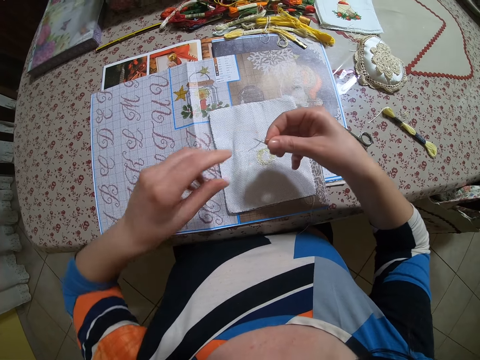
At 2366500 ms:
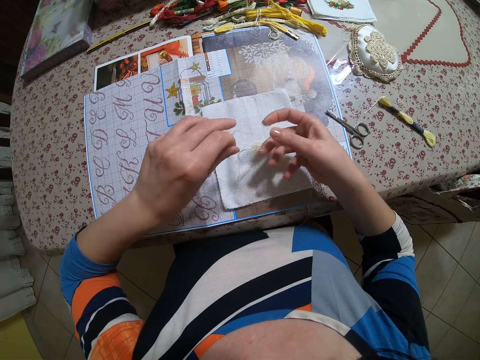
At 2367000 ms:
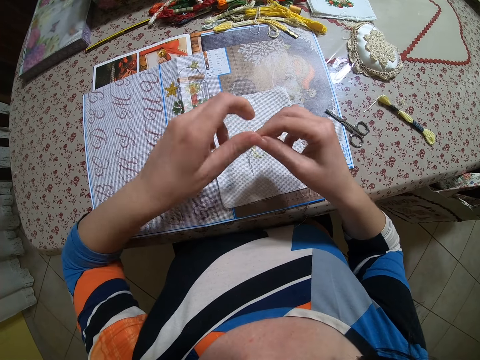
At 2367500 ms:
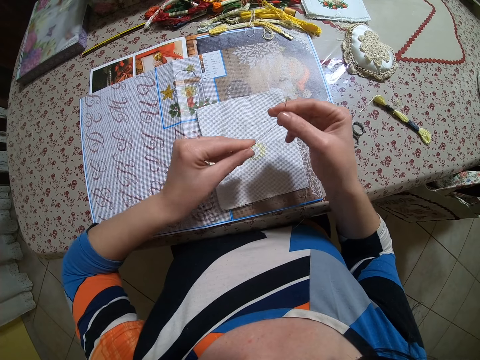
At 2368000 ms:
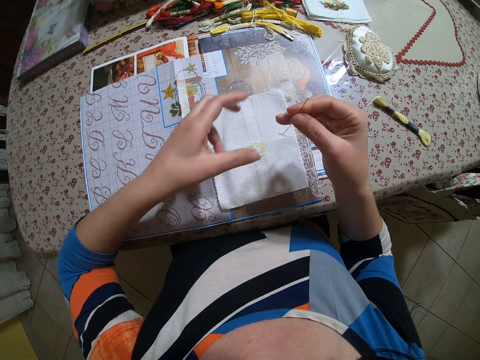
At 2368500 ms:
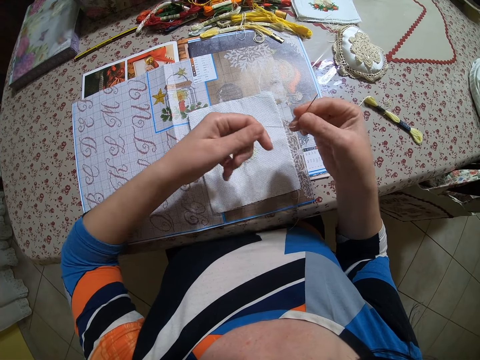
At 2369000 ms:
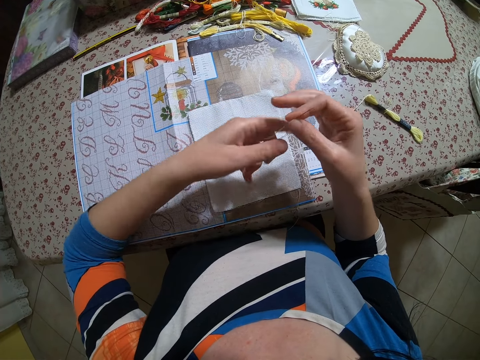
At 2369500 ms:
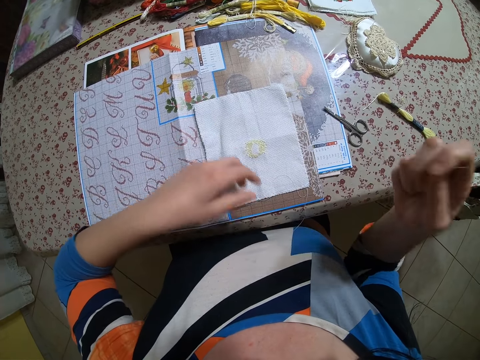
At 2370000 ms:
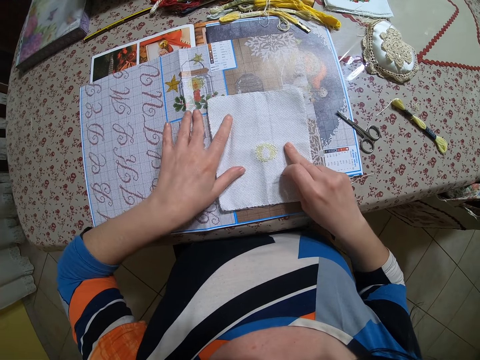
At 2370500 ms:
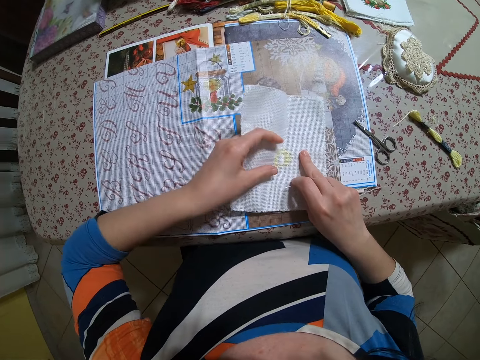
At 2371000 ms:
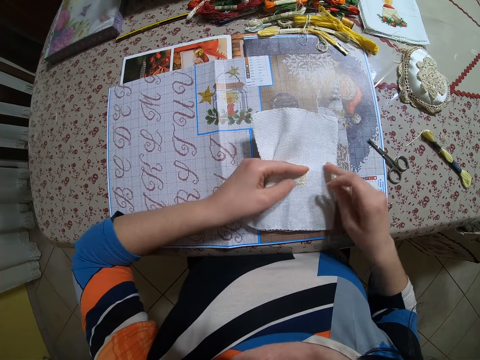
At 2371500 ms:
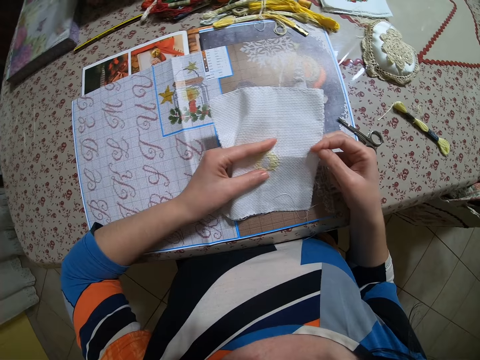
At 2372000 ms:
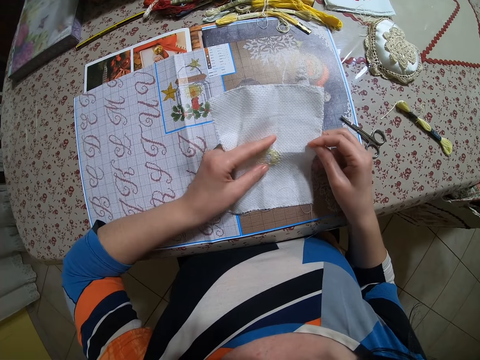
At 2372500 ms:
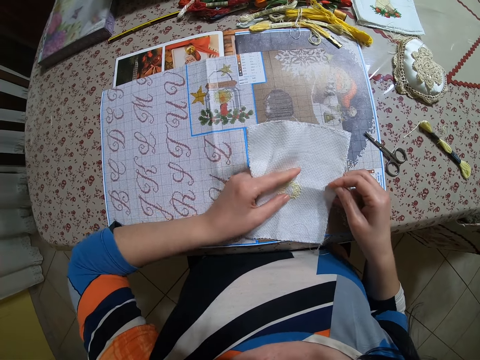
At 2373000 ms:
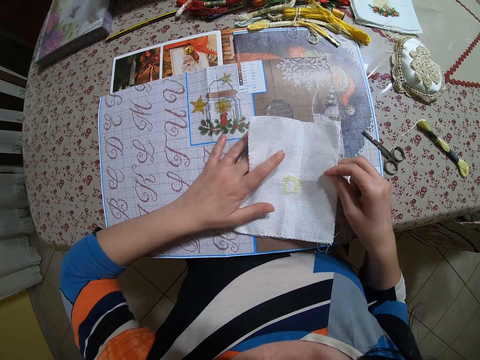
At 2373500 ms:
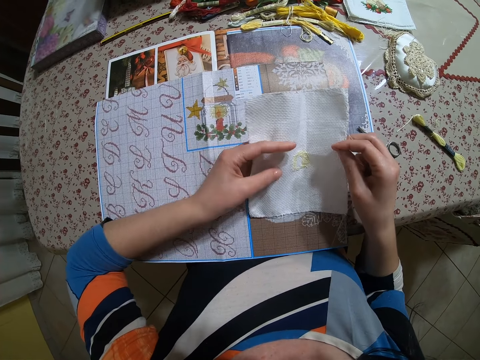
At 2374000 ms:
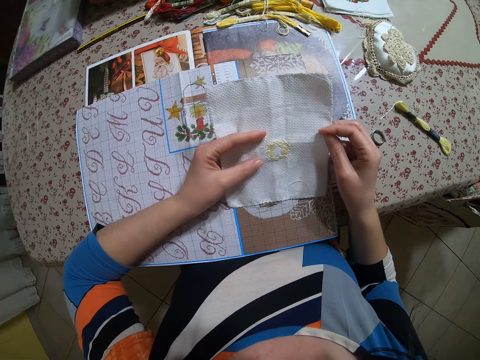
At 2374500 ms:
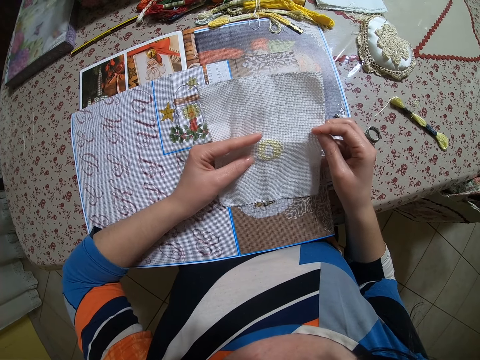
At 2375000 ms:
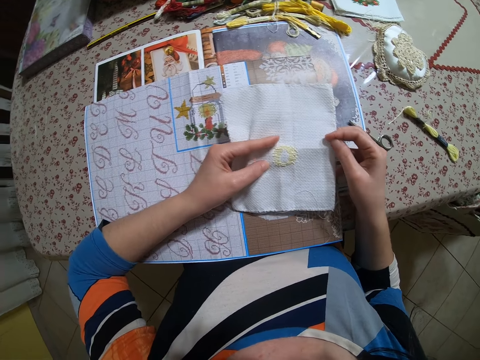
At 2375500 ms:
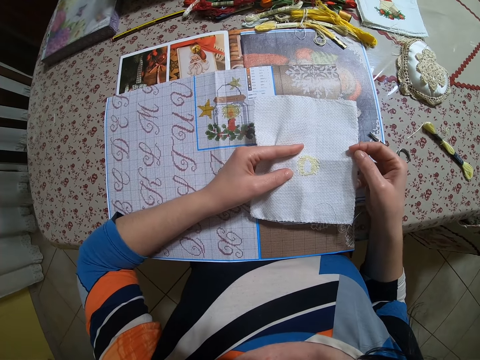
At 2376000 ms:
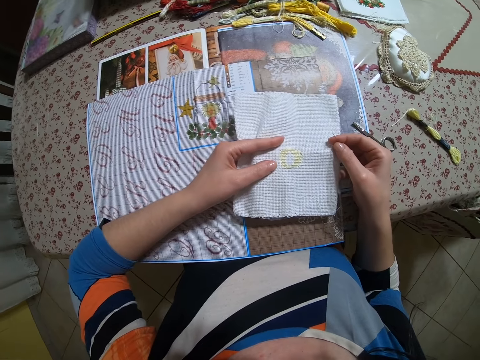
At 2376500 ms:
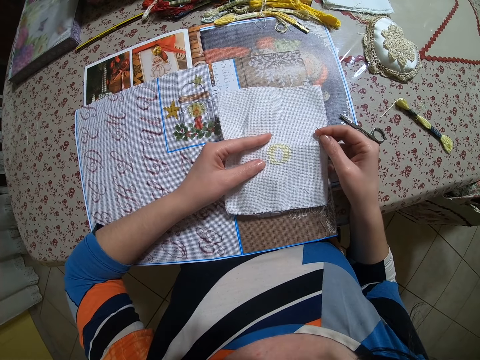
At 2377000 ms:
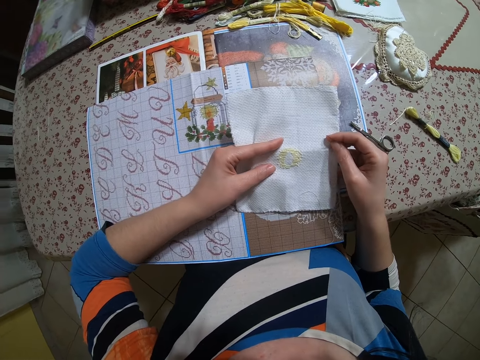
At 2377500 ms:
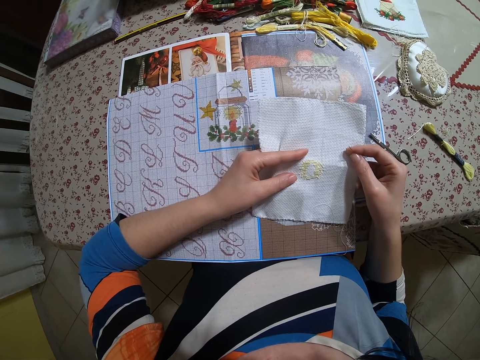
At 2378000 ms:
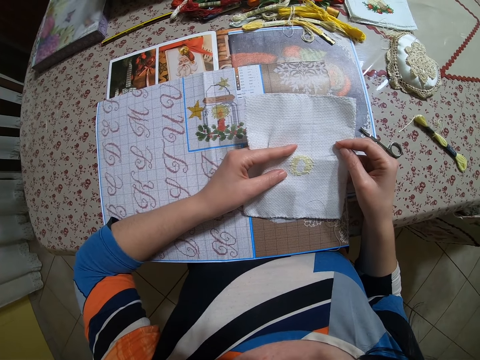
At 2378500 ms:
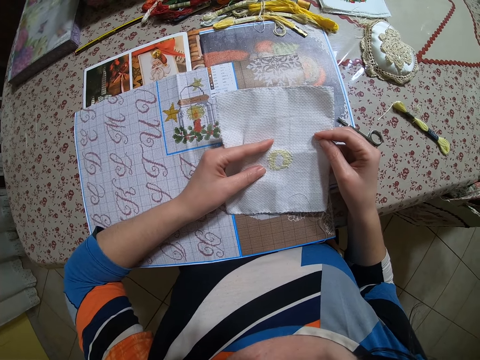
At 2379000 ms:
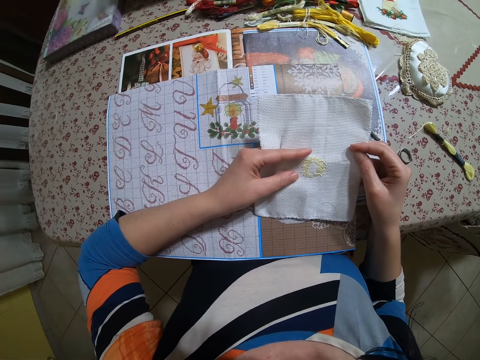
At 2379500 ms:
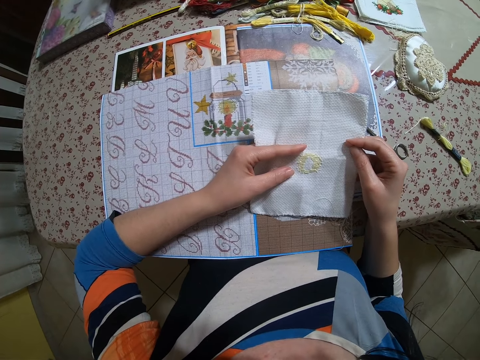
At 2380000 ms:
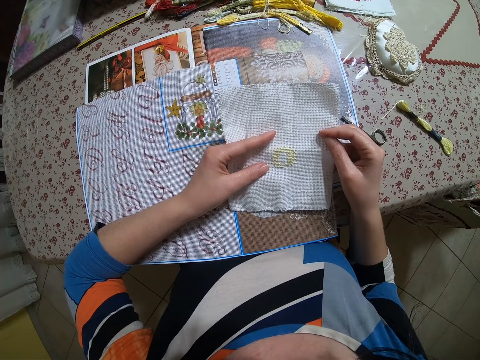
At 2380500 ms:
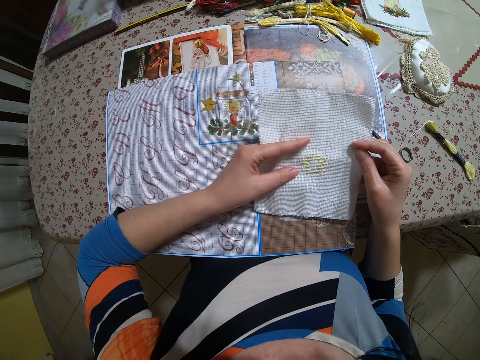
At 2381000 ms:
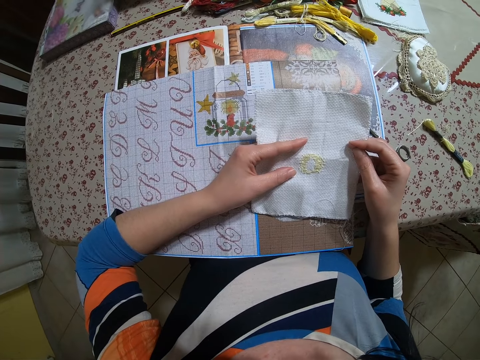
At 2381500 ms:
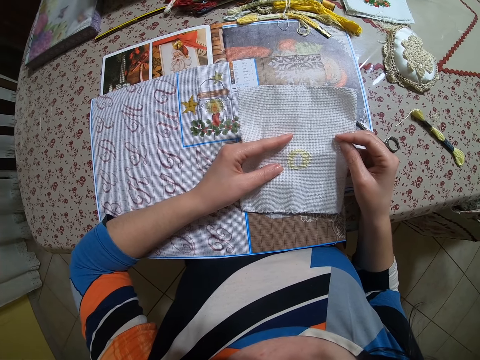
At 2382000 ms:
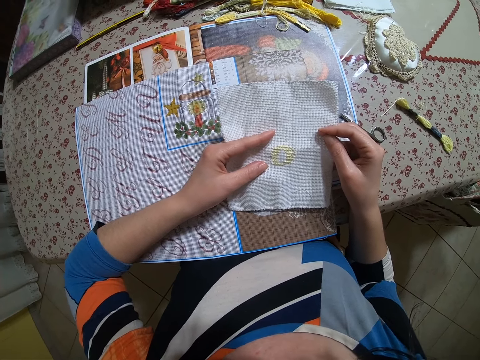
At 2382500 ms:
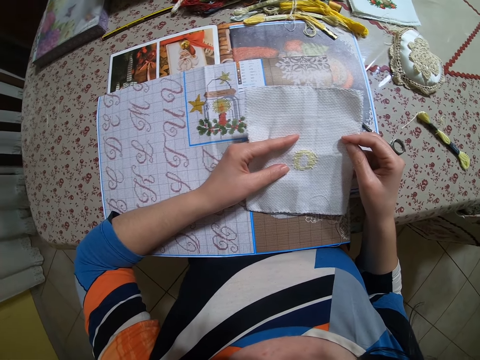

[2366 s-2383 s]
The camera wearer adjusts the needle and thread with both hands. She pulls the thread. She holds the thread and needle with her right hand. She lifts the cloth mat. She holds the fabric with both hands. She adjusts a table mat on the table with both hands. She looks at the cloth mat.

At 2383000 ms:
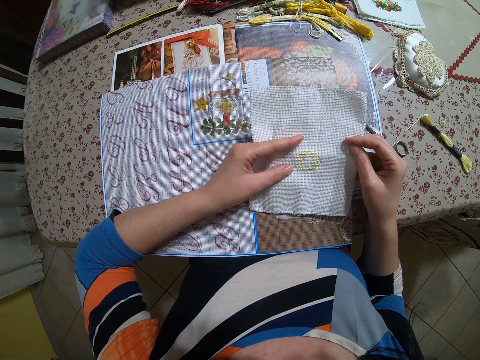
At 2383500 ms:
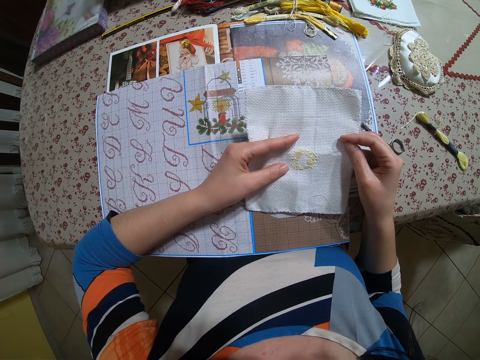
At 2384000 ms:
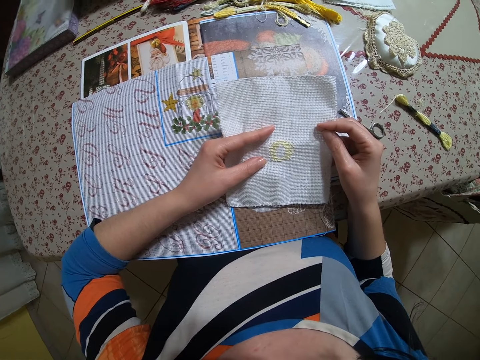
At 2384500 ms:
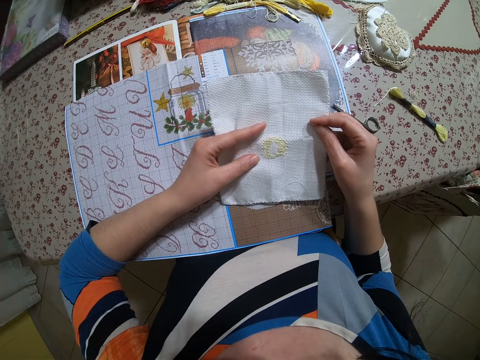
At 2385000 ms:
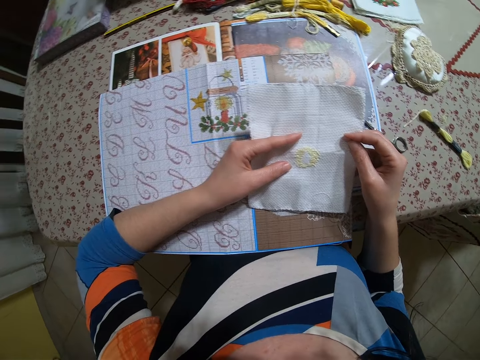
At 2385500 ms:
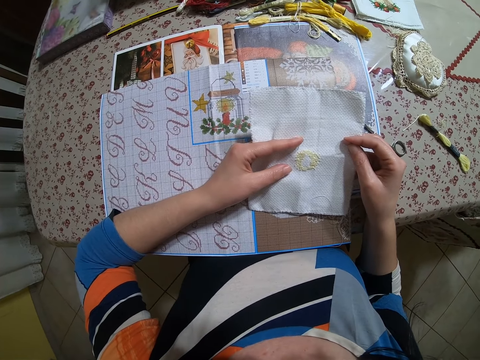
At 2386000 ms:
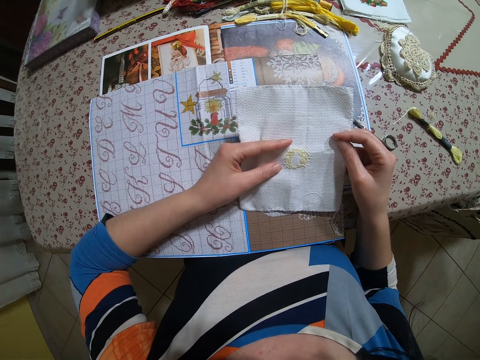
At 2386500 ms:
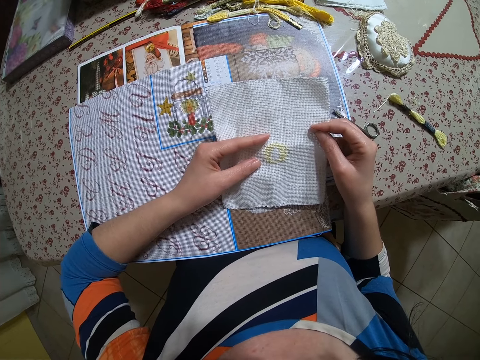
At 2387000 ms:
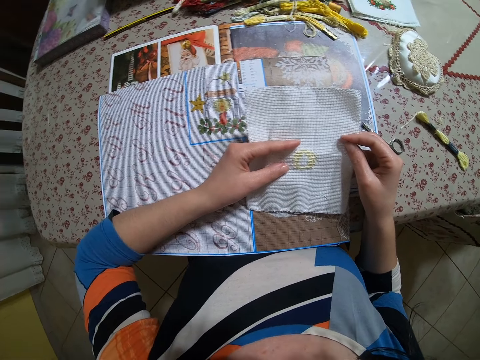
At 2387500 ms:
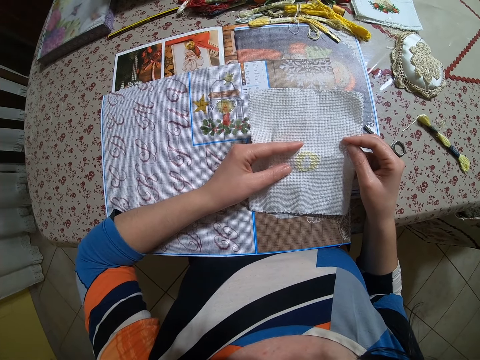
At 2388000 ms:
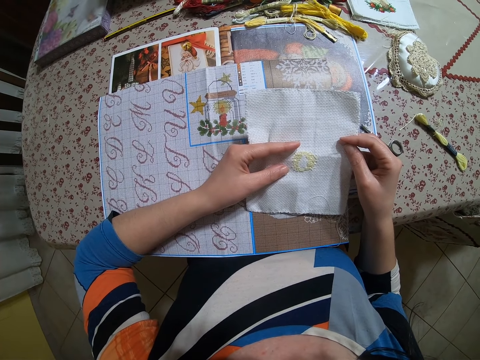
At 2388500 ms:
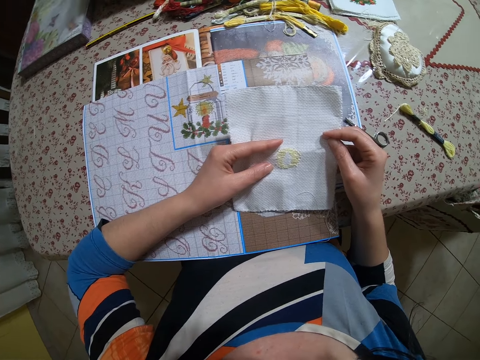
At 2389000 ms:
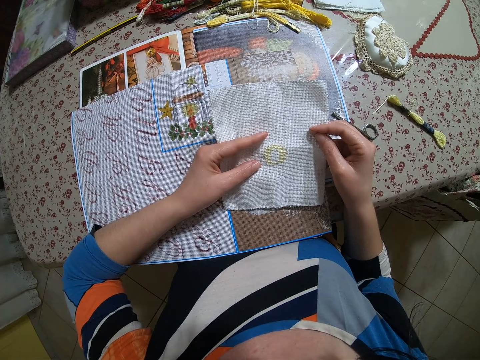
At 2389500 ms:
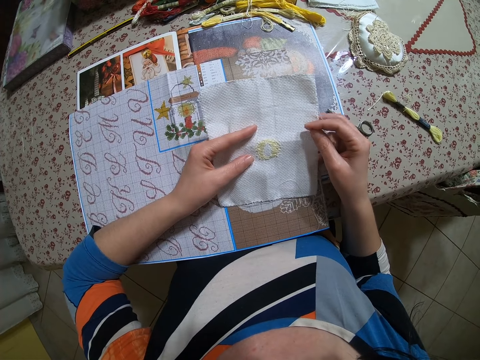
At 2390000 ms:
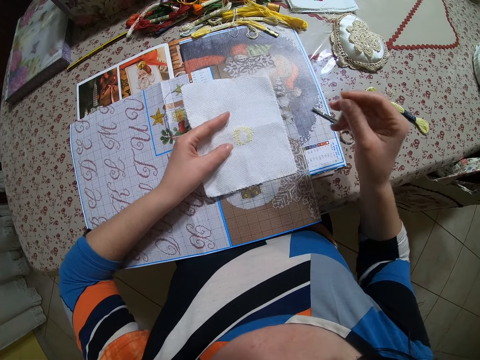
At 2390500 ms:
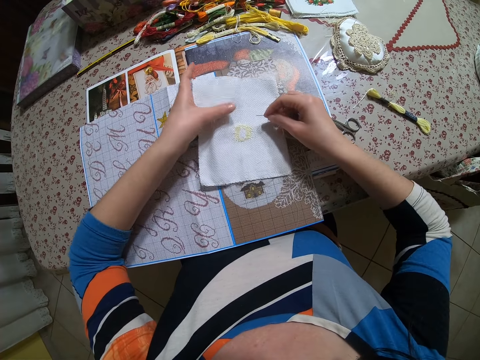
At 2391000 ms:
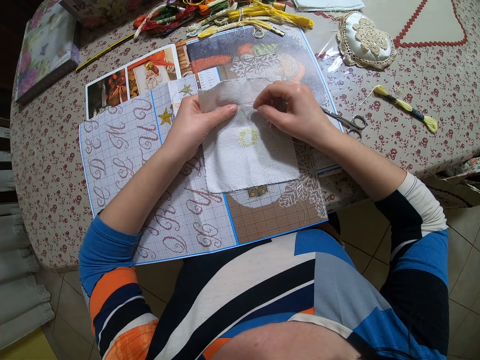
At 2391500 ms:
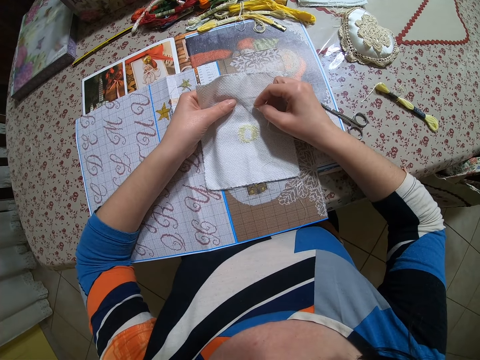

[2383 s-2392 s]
The camera wearer drops the fabric on the table with her left hand.
